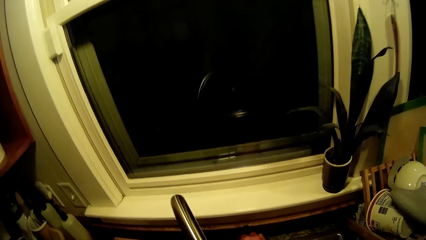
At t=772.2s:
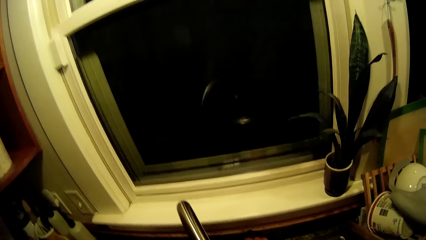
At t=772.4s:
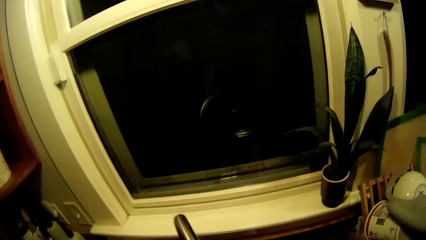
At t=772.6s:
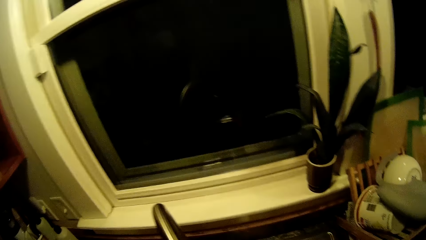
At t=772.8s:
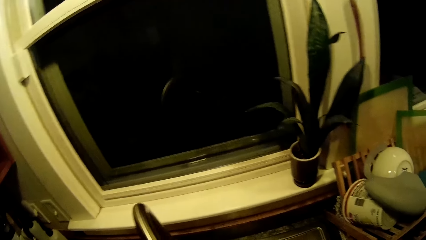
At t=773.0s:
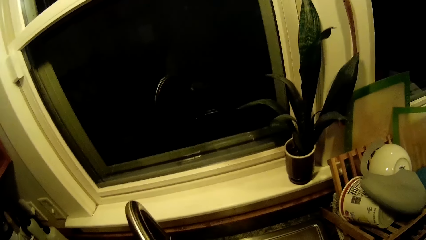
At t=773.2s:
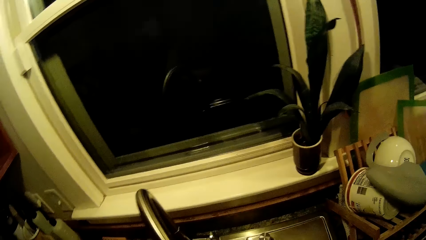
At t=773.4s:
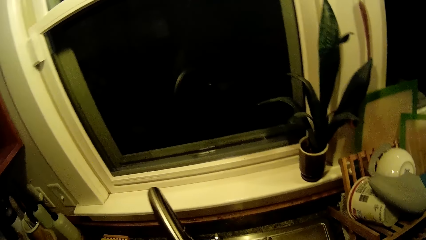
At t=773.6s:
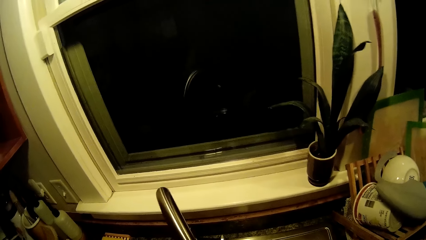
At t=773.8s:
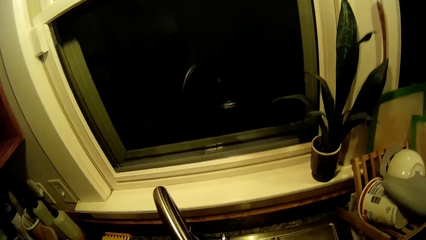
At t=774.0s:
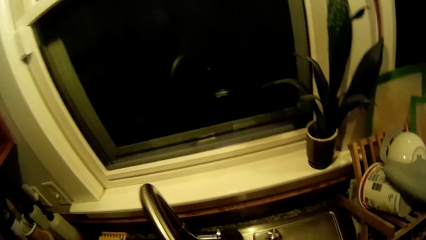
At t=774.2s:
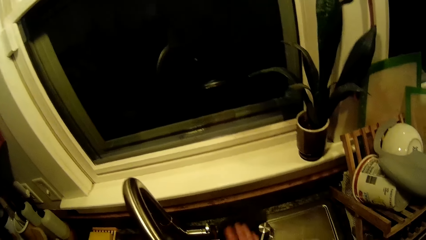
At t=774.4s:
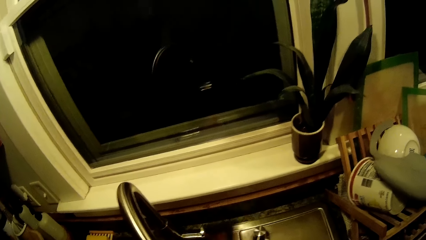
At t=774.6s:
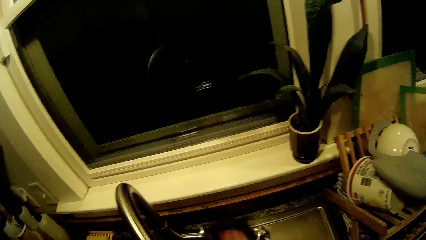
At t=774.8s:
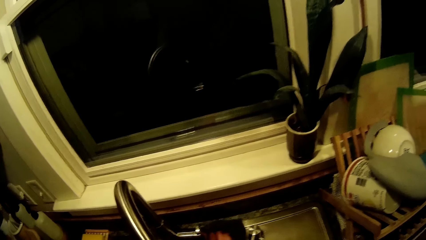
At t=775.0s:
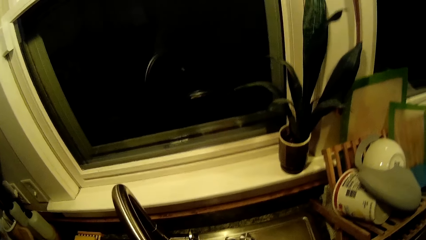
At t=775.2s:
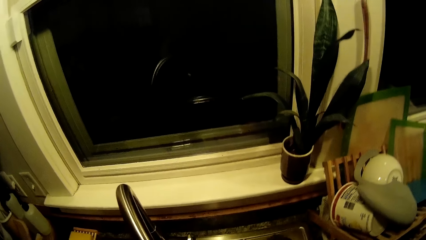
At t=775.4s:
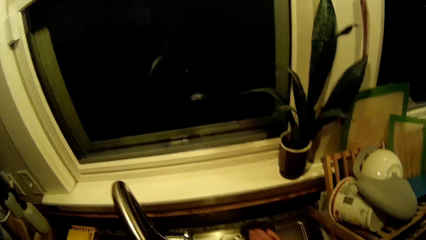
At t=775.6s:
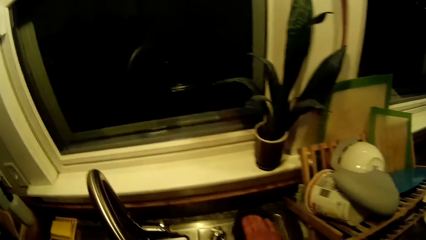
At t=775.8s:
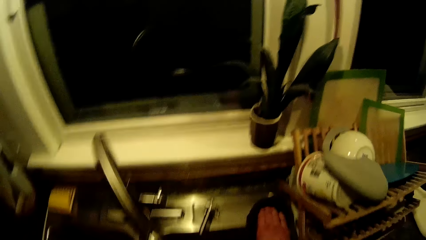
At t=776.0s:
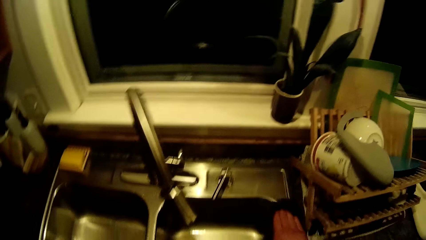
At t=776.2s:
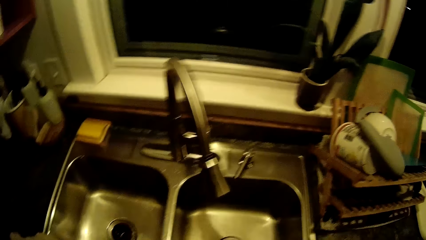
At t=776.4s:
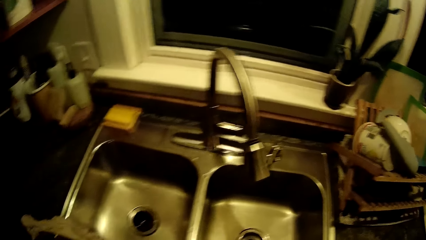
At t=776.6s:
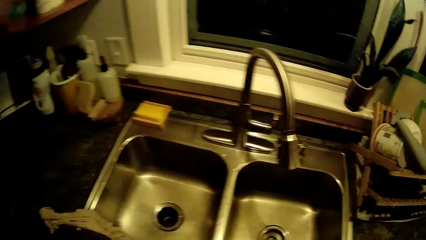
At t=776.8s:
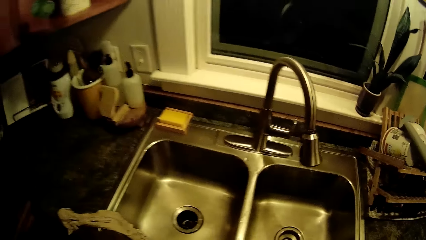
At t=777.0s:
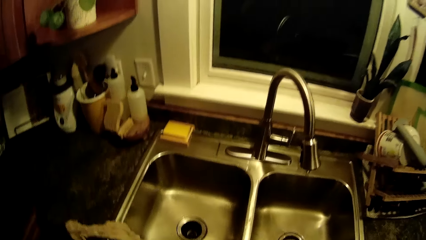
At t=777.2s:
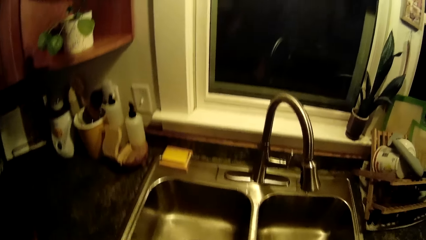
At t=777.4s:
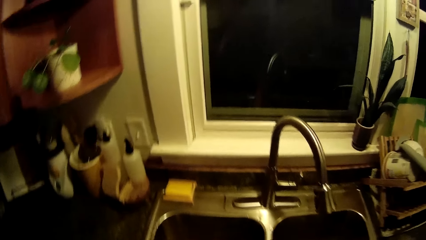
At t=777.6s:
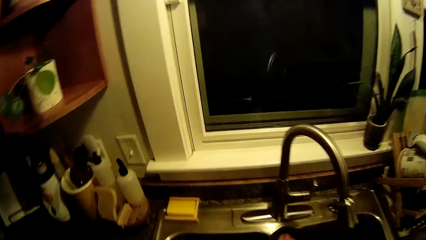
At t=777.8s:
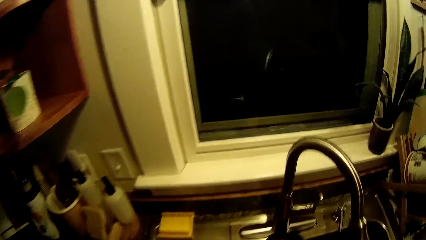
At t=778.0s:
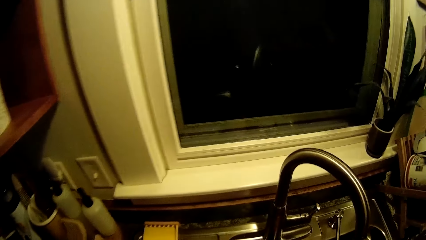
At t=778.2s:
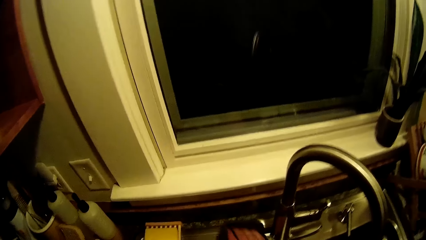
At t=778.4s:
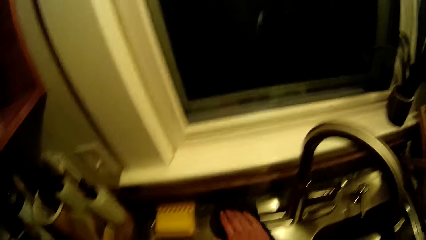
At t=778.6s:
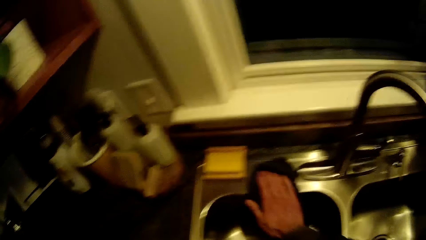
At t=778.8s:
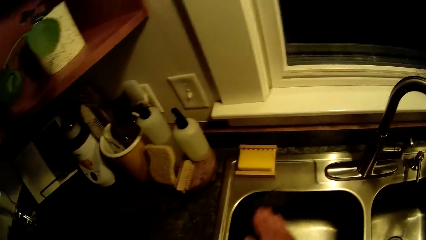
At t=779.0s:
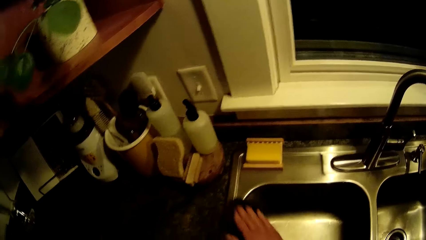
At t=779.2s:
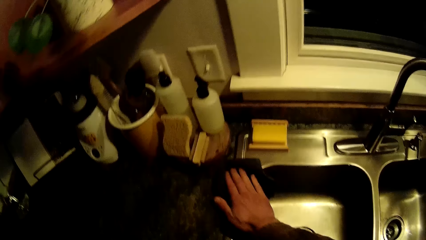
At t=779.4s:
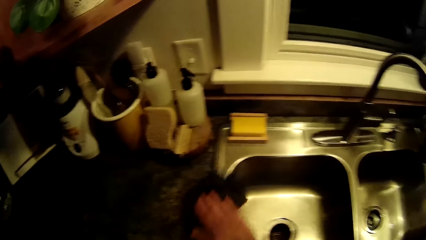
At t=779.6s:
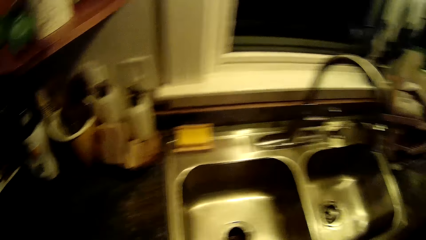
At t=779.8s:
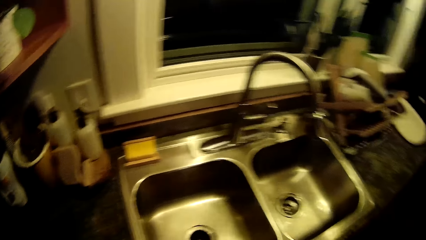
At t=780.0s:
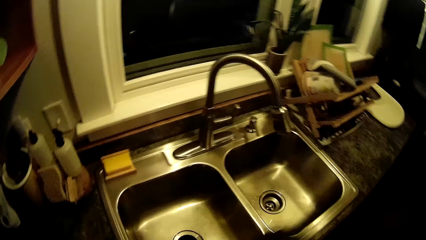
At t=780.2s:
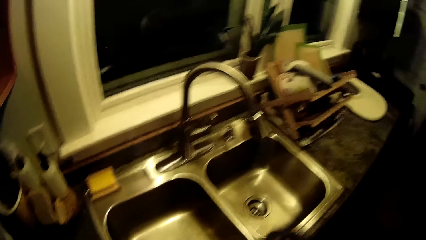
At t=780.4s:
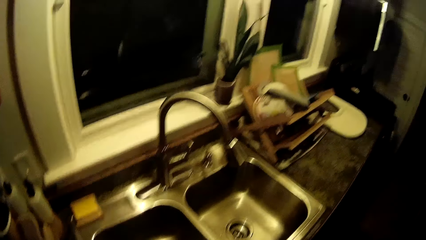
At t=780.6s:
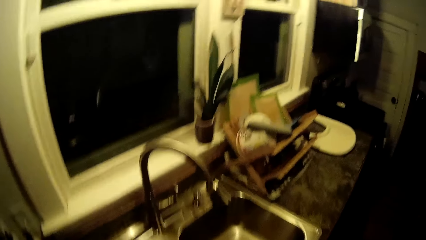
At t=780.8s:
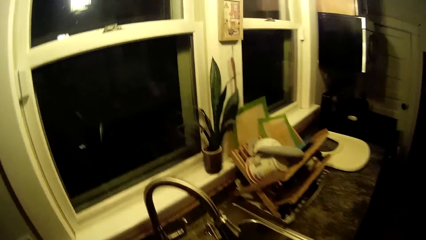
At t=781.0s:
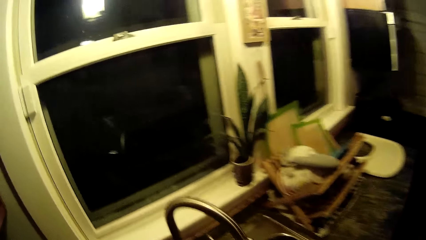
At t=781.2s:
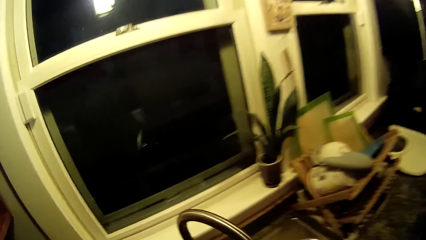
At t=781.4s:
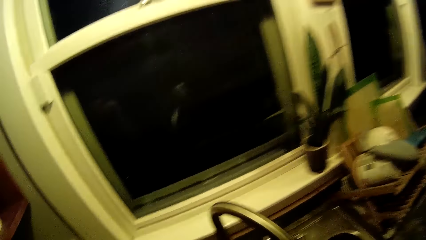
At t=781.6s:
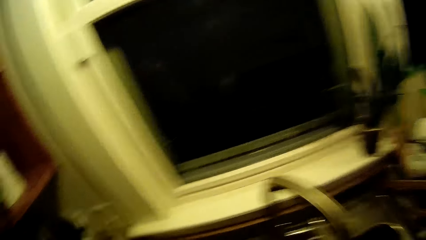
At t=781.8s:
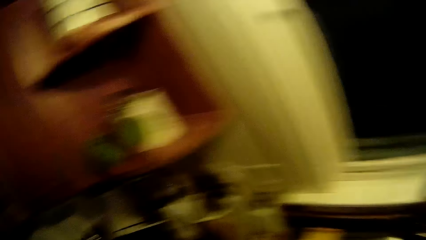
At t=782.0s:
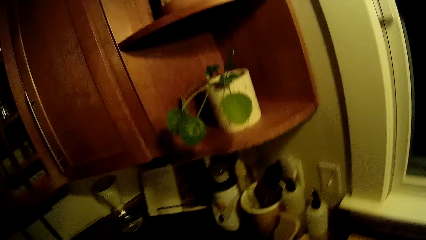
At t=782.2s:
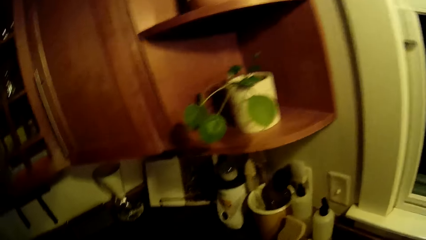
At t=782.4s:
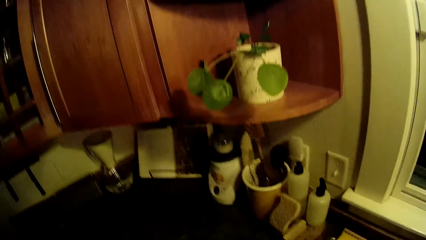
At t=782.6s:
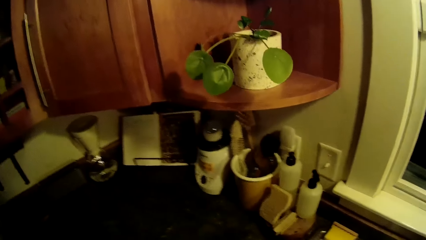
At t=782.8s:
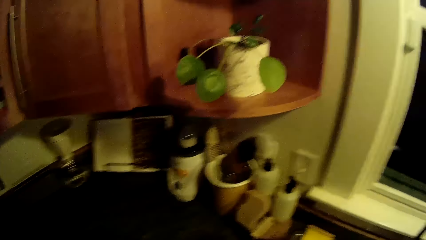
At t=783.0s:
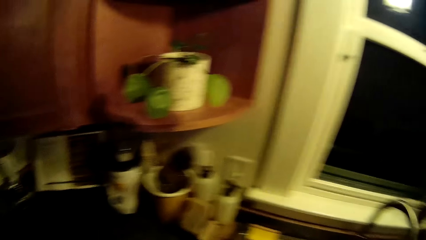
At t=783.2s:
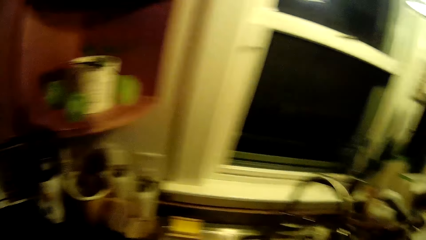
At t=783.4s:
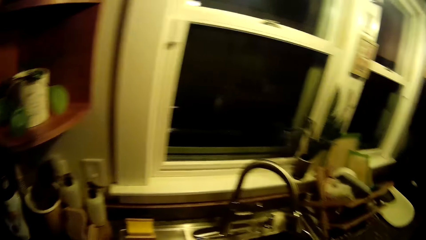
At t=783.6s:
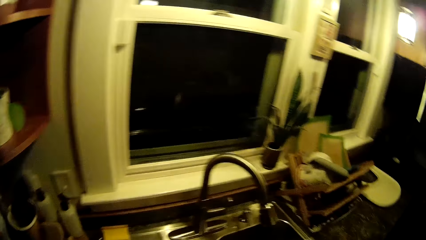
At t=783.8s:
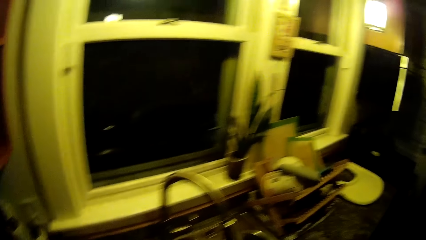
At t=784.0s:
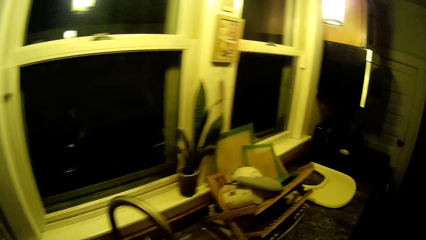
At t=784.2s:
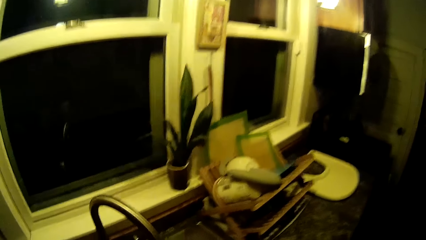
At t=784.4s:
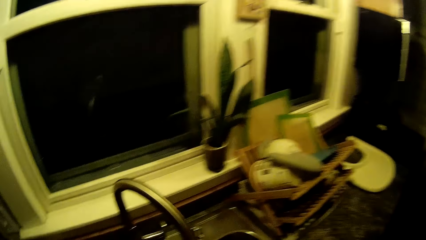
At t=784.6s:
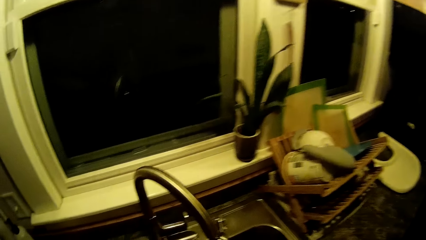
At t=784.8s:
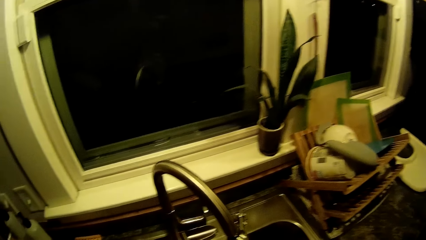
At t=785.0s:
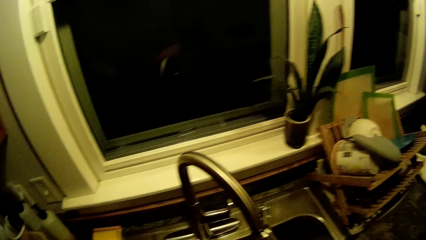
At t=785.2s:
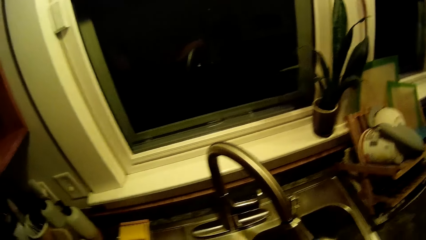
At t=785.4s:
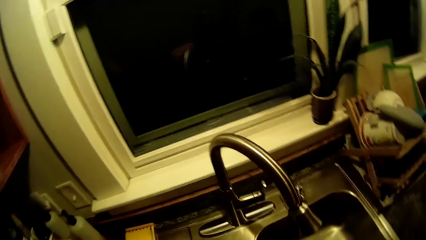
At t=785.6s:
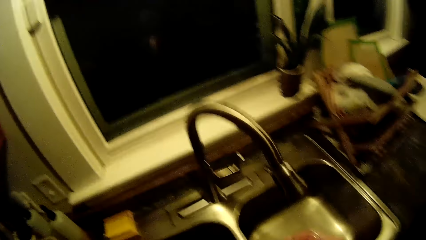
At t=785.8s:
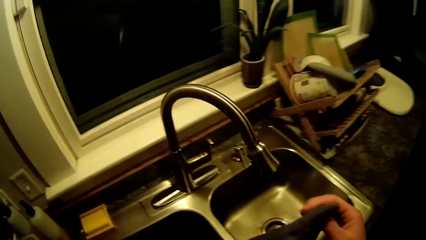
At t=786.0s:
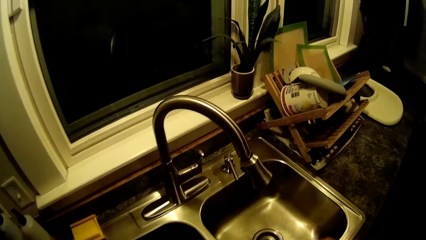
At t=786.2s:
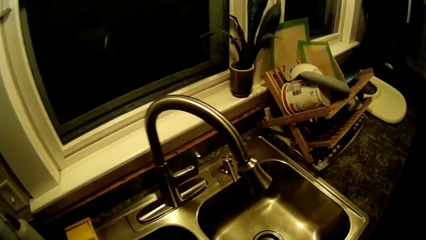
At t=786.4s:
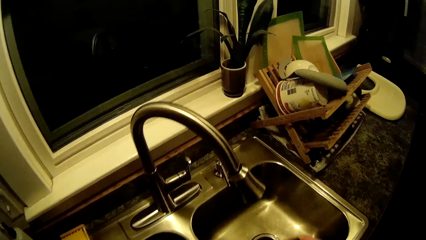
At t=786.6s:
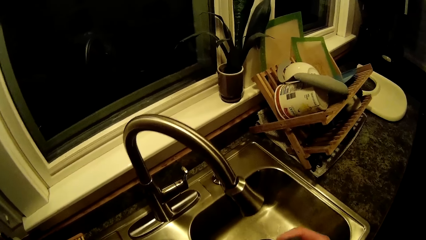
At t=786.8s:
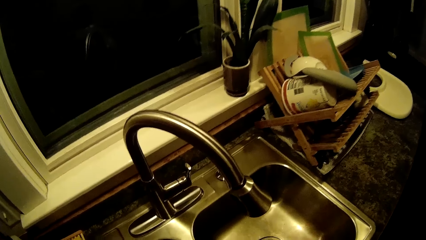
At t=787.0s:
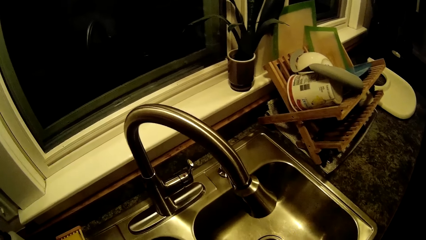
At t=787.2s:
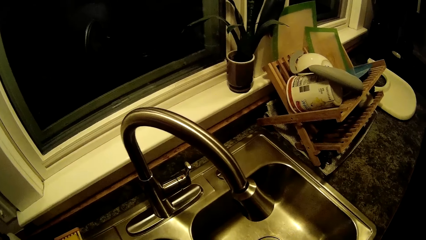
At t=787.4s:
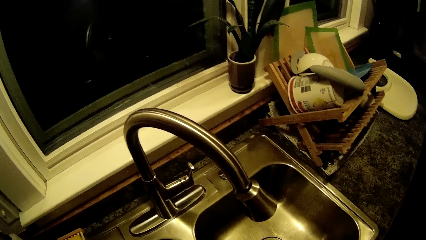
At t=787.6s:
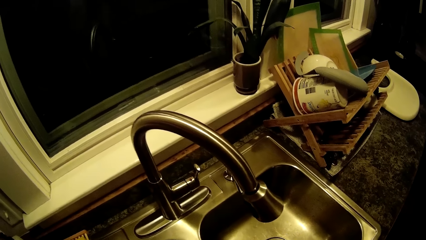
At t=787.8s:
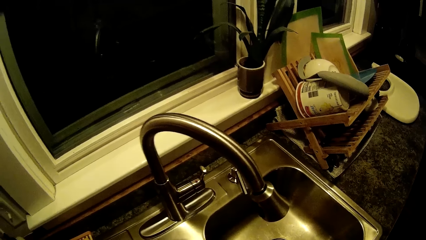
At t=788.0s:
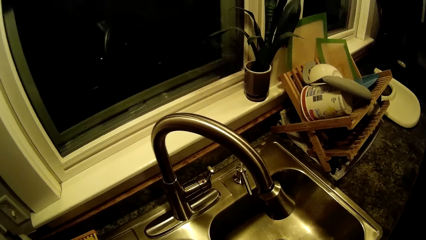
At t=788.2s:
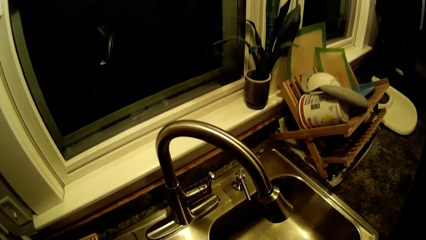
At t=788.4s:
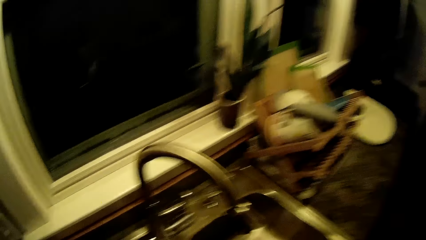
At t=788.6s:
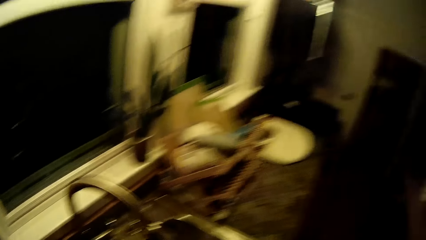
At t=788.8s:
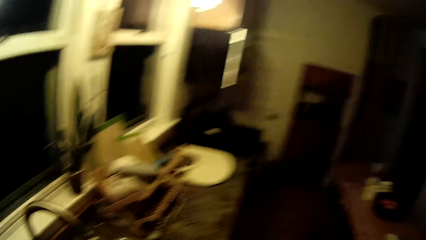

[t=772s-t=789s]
The camera wearer looks around. They turn around. They look around. They raise the towel. They look at the sink.
